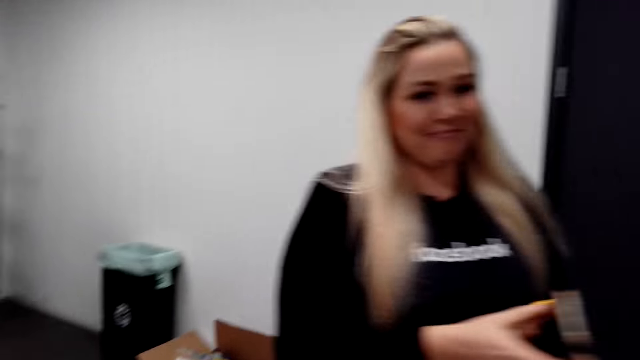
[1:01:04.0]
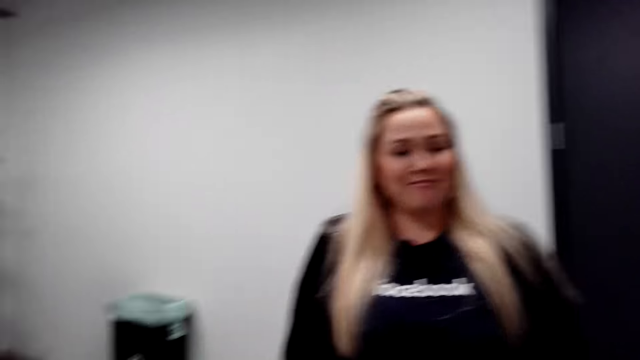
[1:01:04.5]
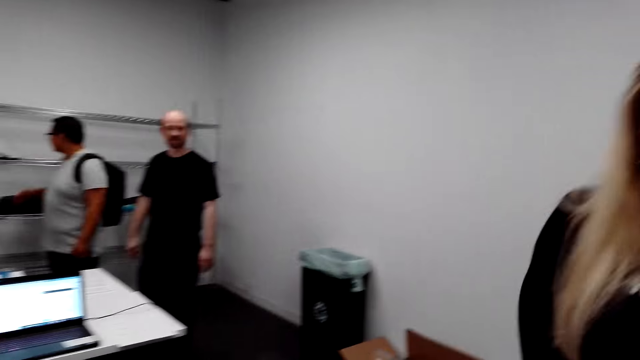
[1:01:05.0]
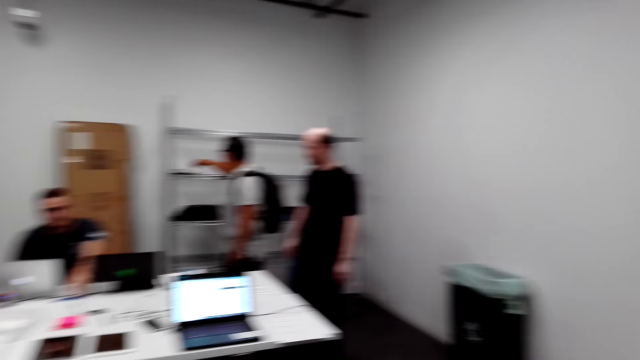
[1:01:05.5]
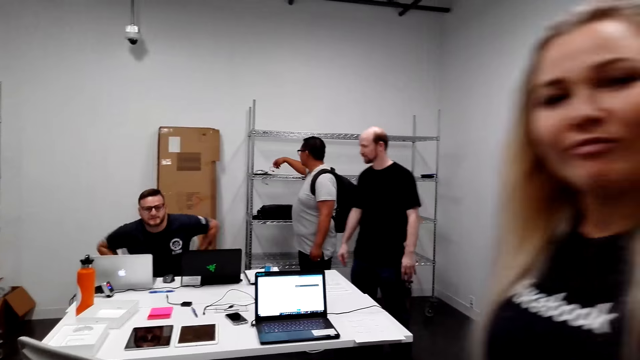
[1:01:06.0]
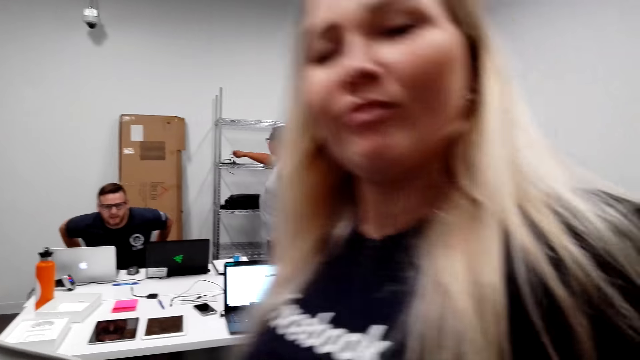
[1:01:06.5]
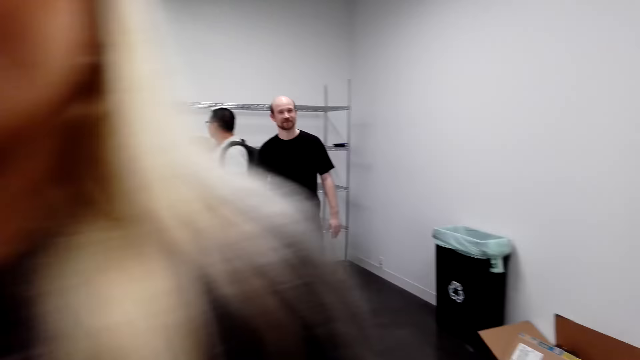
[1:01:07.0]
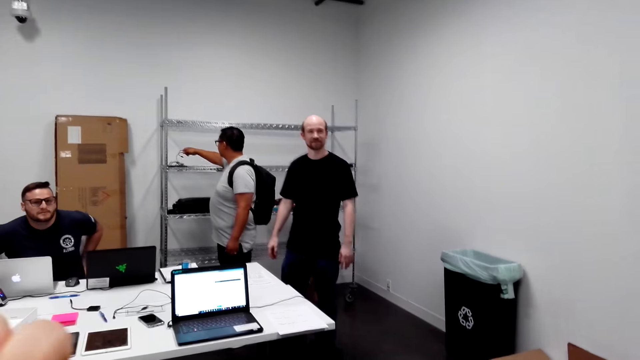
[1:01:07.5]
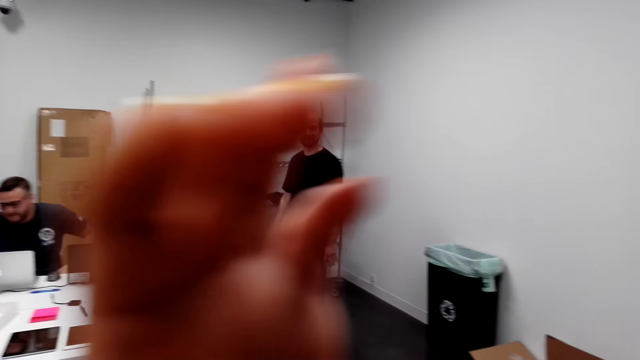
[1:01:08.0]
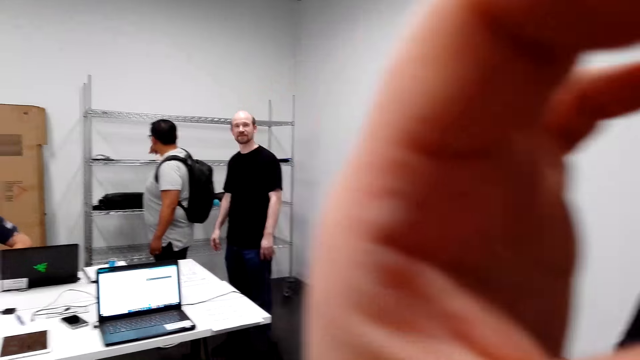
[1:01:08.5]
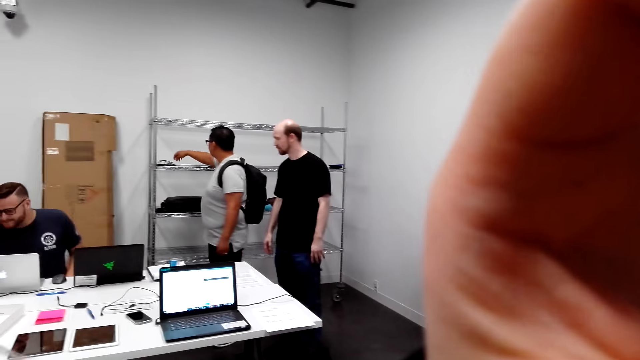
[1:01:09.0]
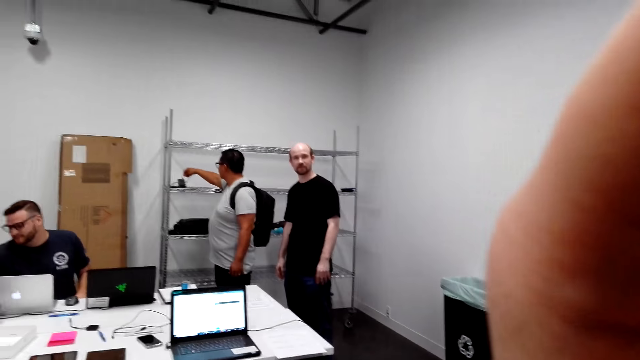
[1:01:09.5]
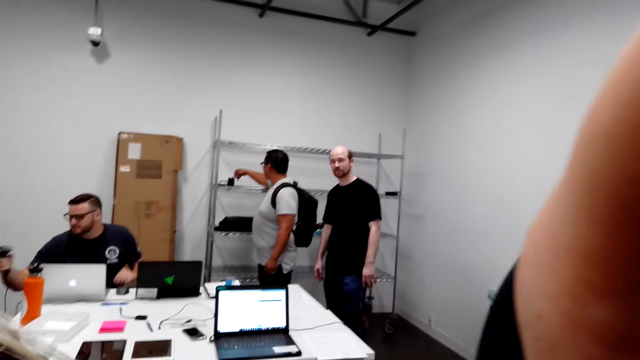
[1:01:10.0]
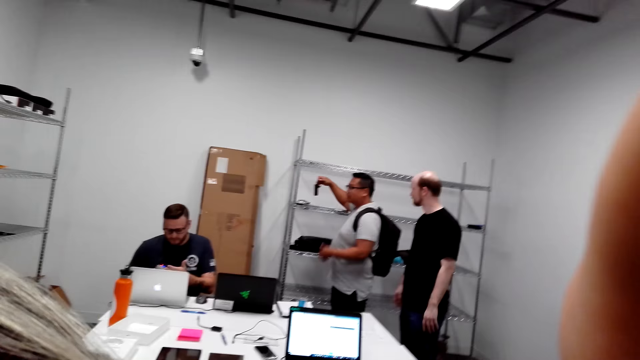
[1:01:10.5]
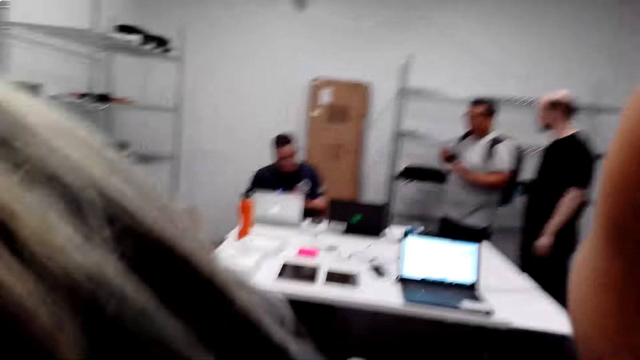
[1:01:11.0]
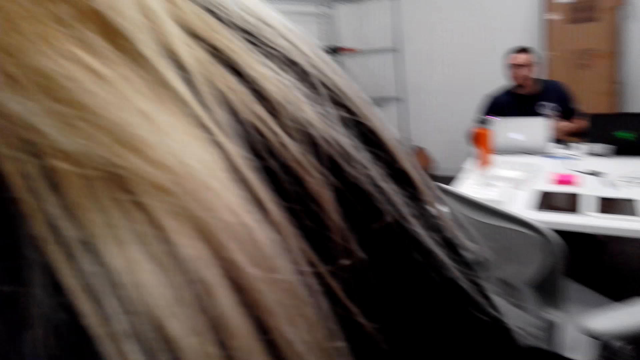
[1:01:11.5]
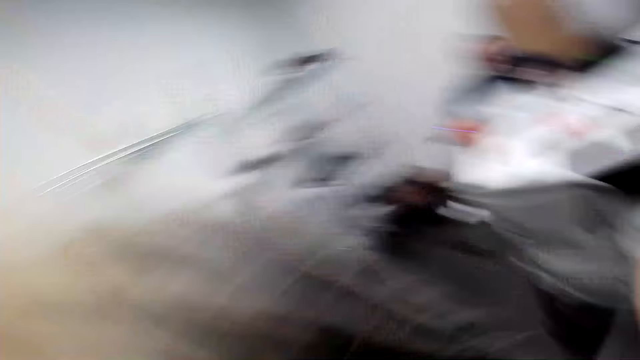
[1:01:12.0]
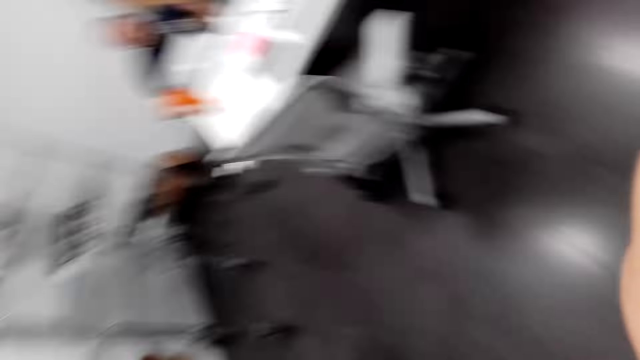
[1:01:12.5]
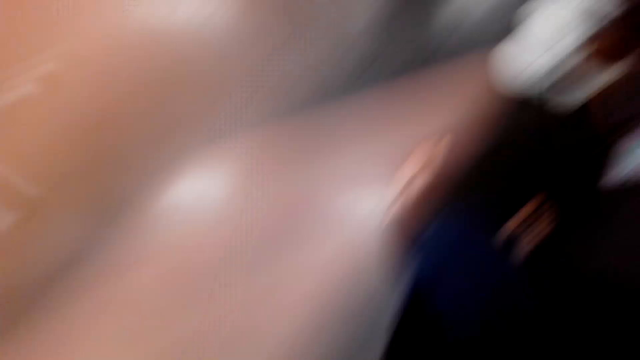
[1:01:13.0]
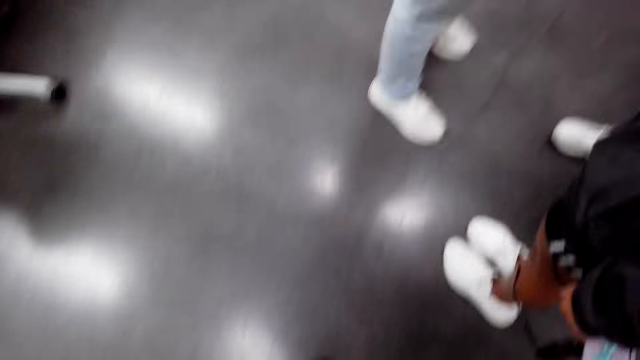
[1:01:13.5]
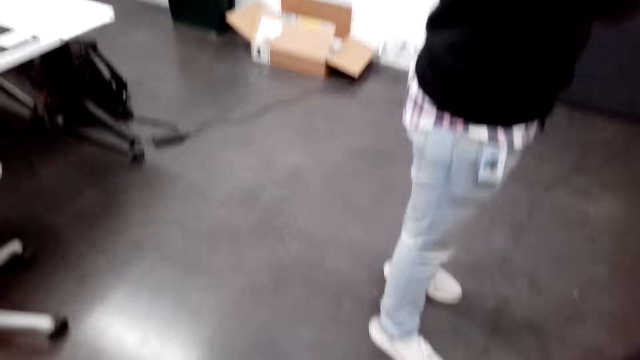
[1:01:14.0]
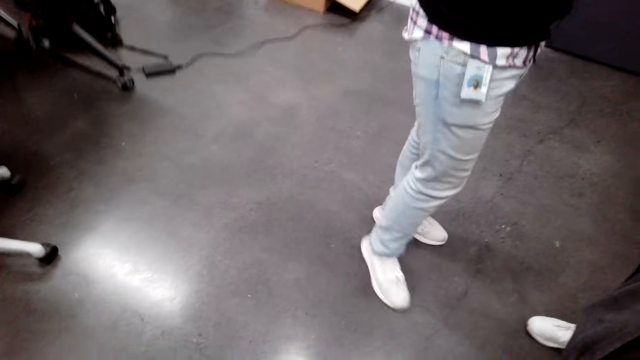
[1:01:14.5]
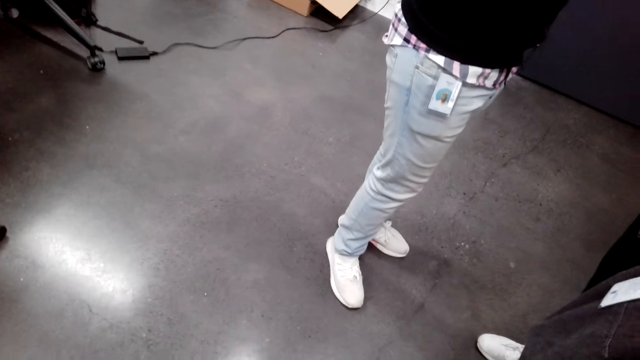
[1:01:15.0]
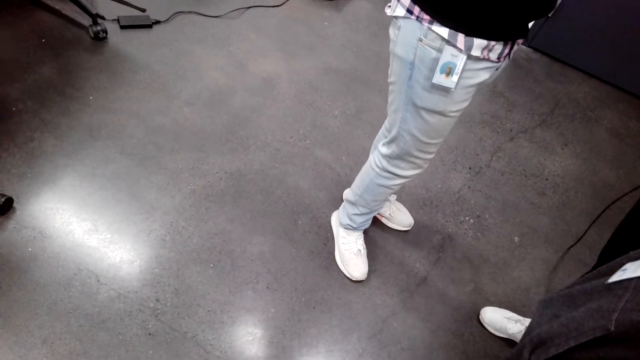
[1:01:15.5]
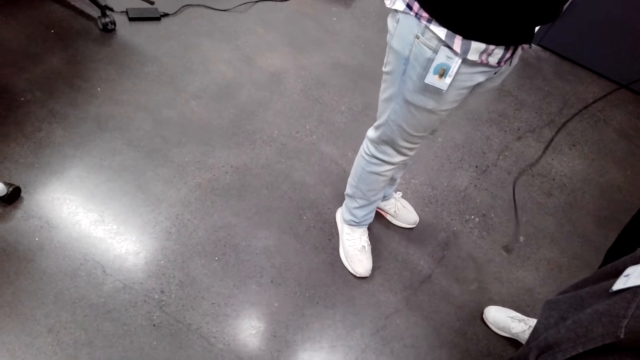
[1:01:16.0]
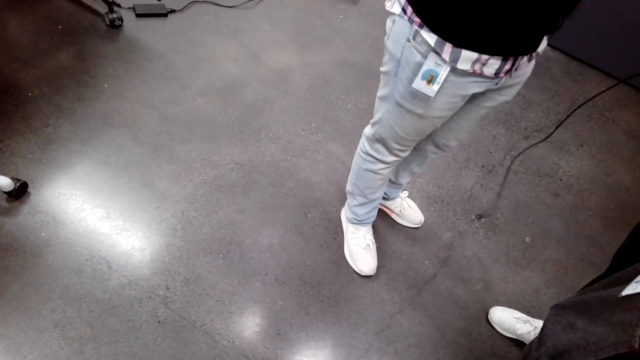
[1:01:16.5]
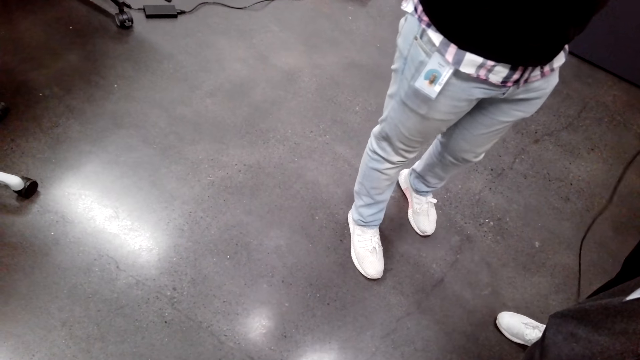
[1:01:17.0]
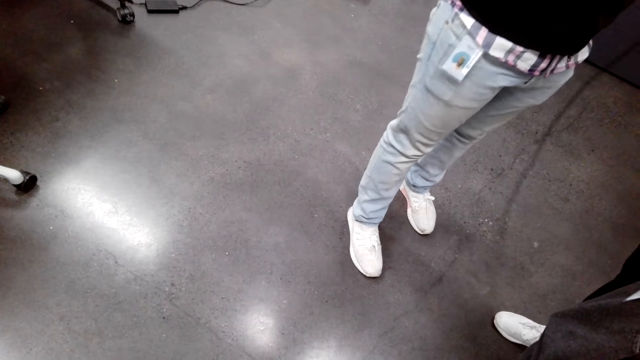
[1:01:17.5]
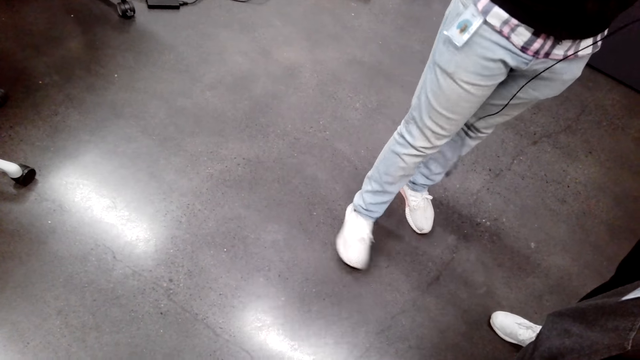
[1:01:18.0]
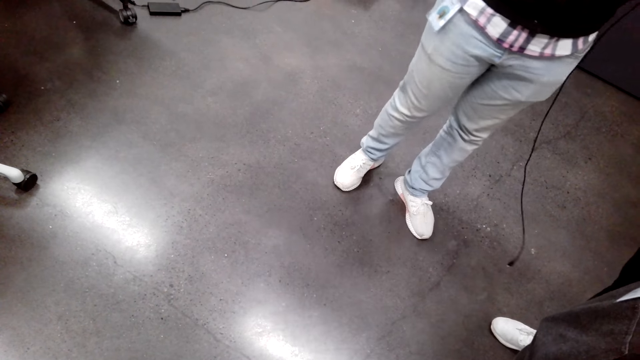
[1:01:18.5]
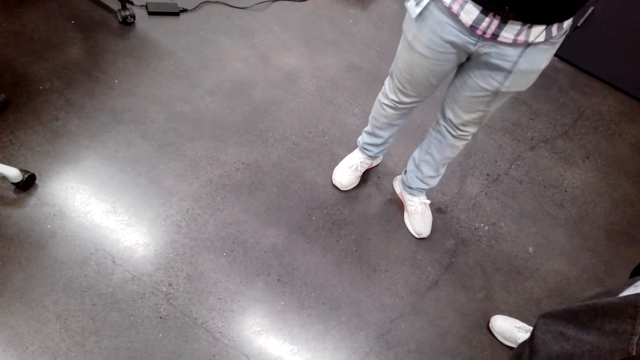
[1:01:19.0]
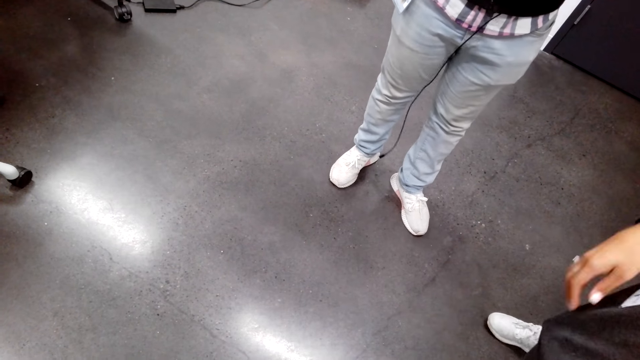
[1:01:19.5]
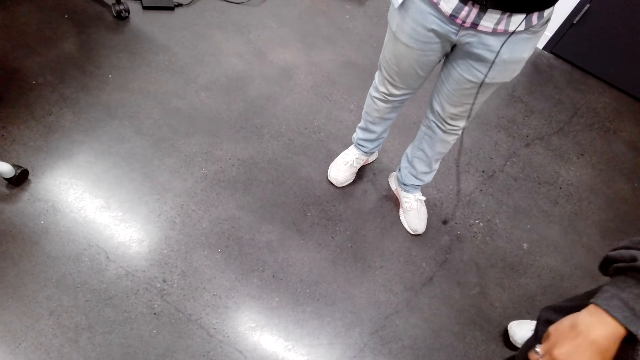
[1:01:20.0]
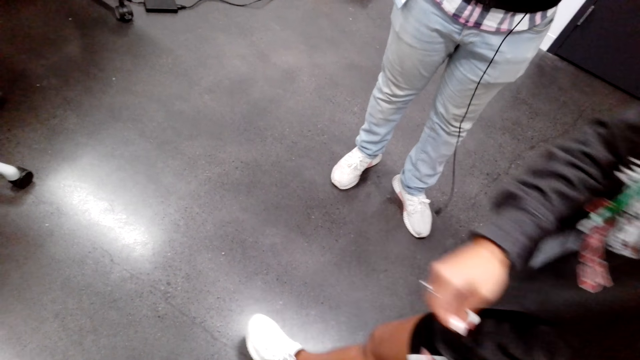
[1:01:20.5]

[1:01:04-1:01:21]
A person walks around. The camera wearer adjusts the camera. They remove the camera. Another person picks up something. The camera wearer looks around. A third person turns.
